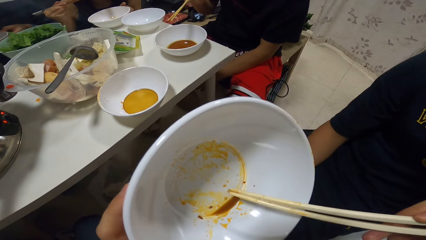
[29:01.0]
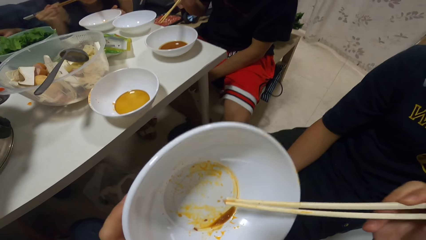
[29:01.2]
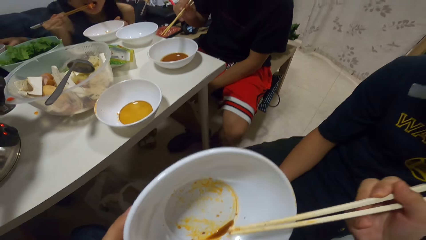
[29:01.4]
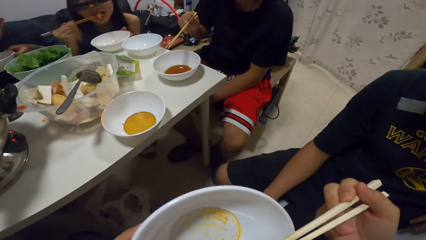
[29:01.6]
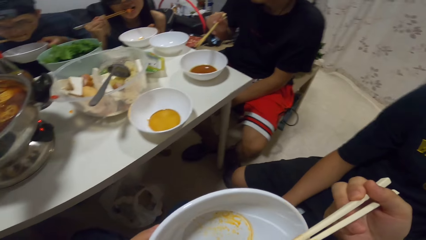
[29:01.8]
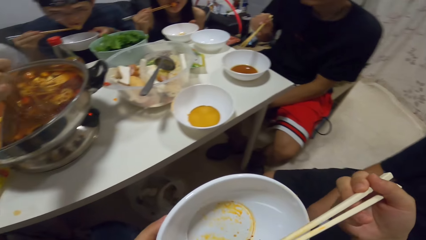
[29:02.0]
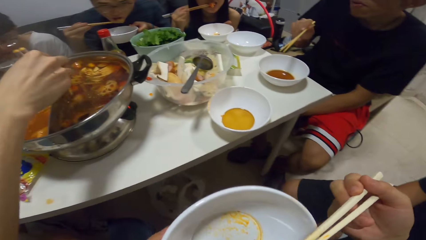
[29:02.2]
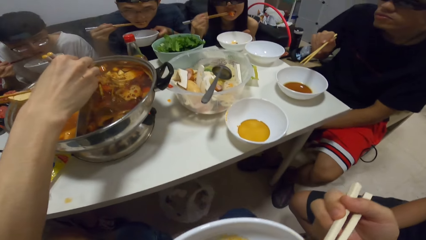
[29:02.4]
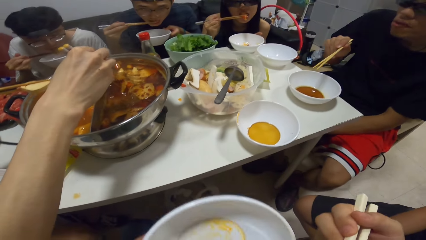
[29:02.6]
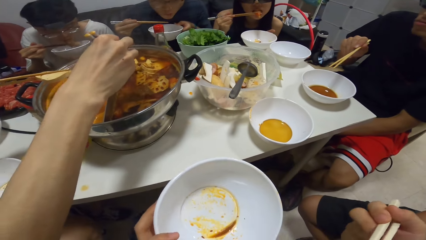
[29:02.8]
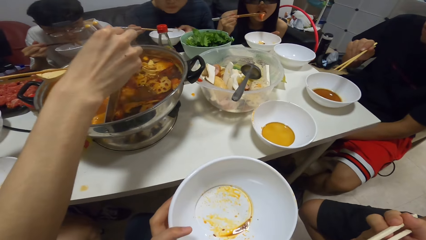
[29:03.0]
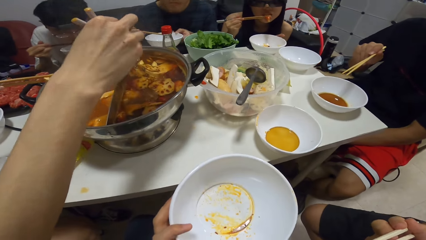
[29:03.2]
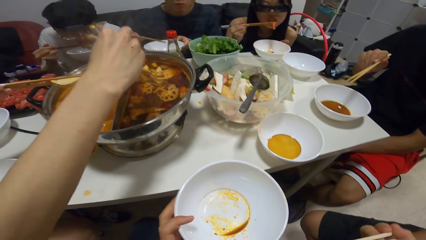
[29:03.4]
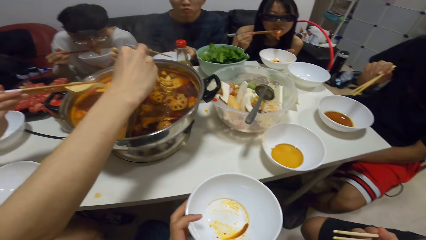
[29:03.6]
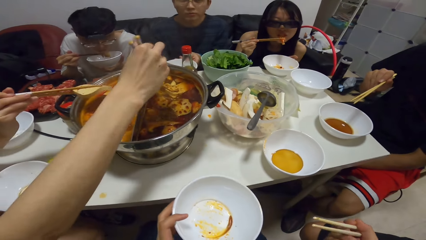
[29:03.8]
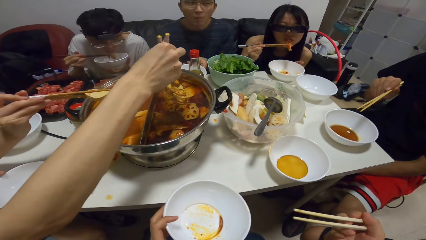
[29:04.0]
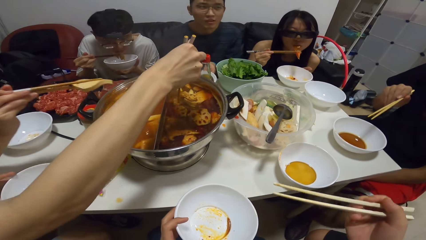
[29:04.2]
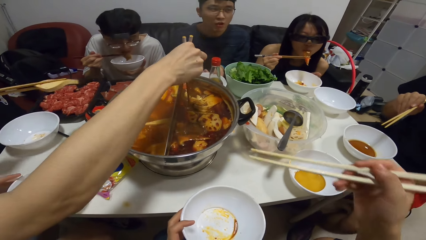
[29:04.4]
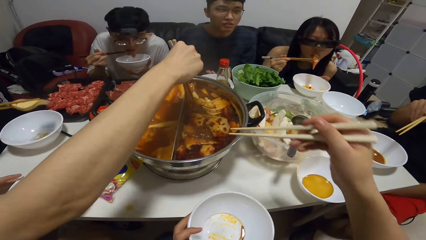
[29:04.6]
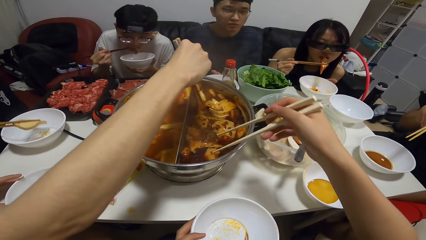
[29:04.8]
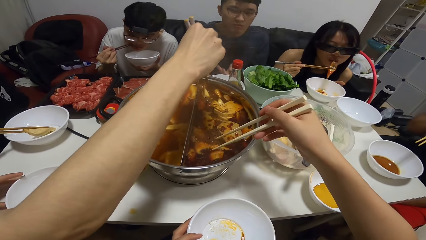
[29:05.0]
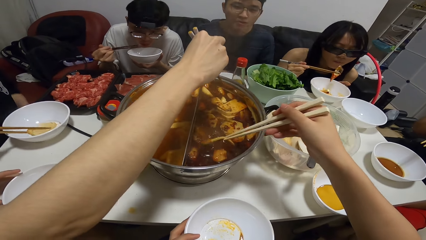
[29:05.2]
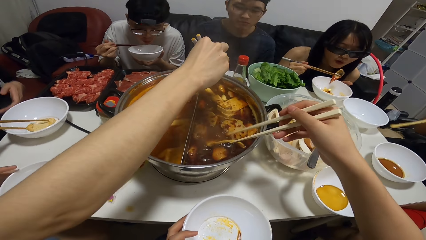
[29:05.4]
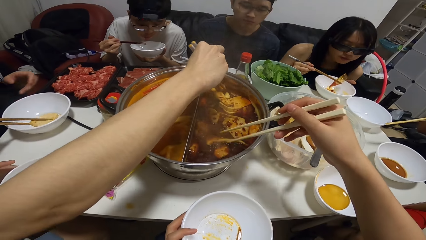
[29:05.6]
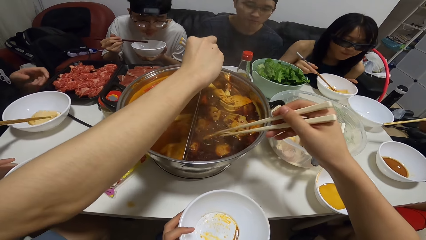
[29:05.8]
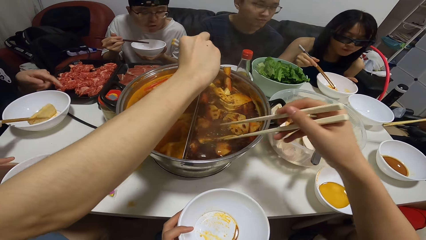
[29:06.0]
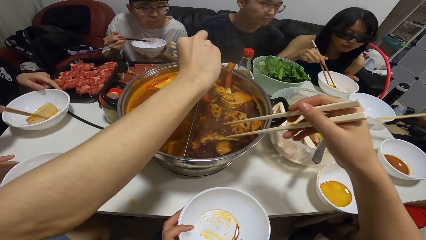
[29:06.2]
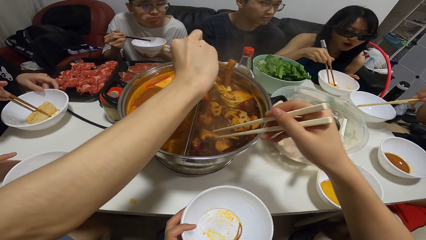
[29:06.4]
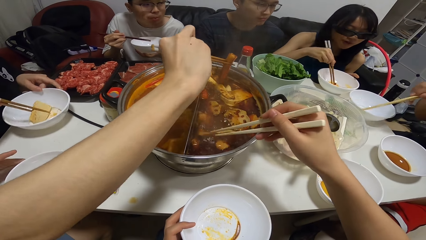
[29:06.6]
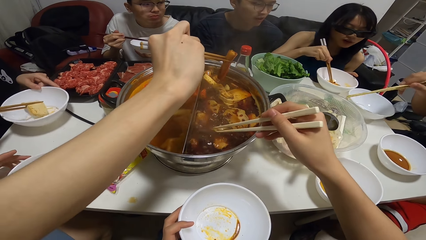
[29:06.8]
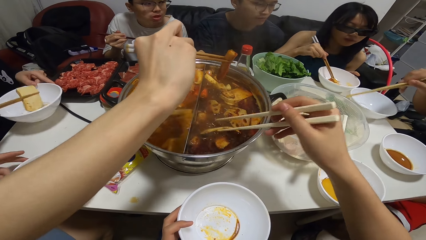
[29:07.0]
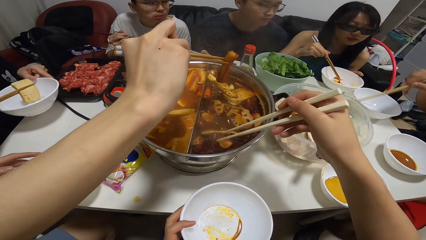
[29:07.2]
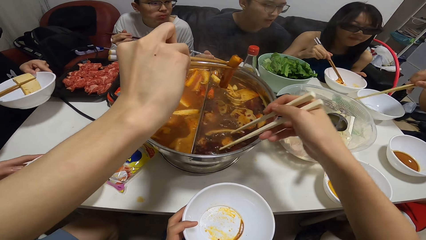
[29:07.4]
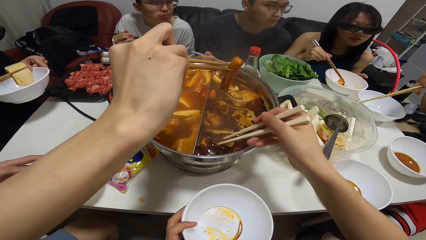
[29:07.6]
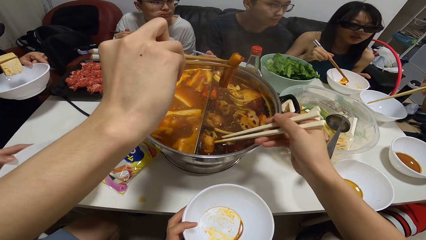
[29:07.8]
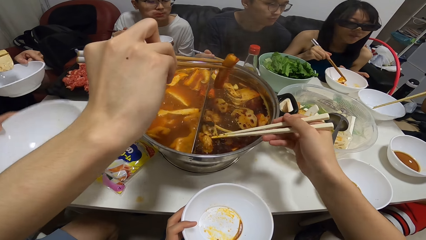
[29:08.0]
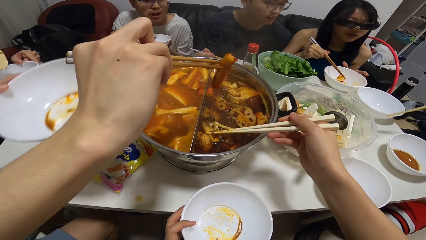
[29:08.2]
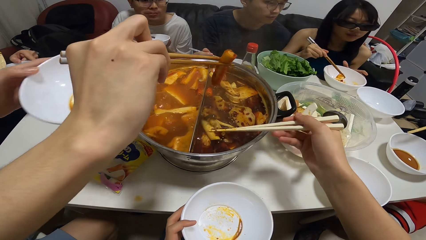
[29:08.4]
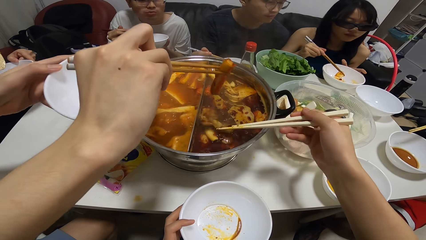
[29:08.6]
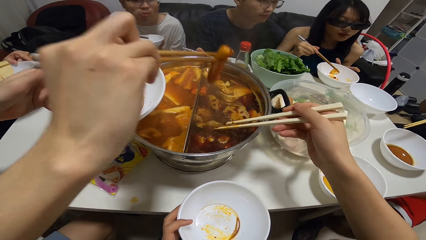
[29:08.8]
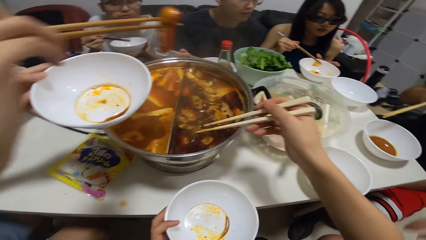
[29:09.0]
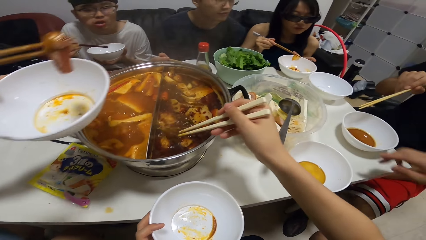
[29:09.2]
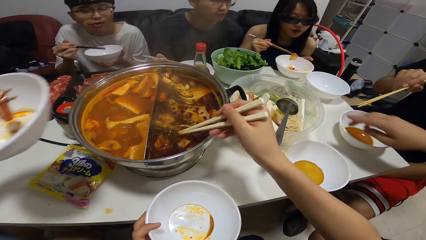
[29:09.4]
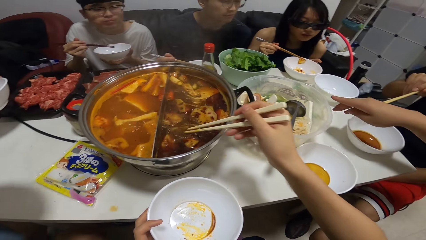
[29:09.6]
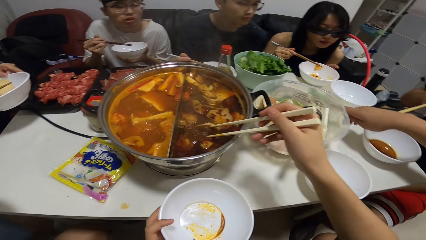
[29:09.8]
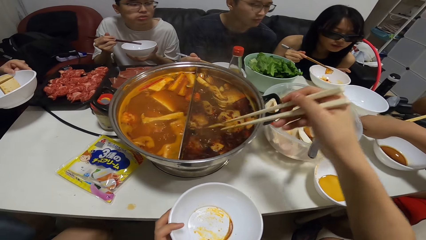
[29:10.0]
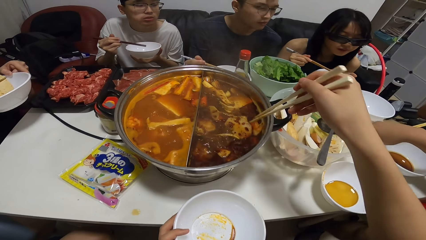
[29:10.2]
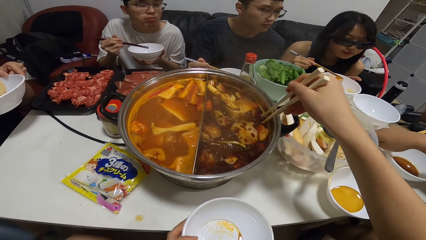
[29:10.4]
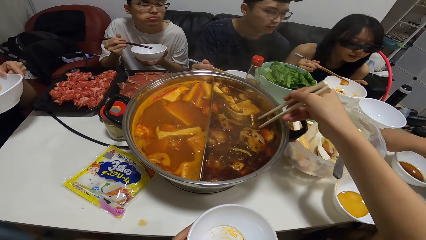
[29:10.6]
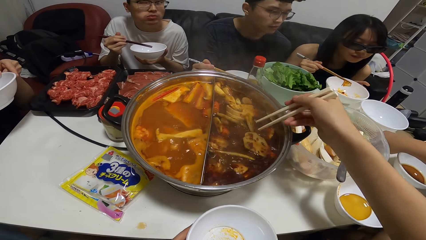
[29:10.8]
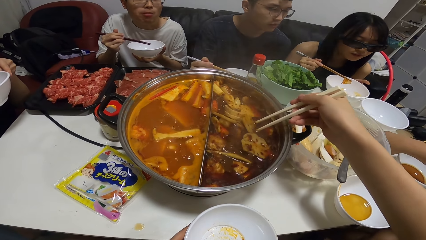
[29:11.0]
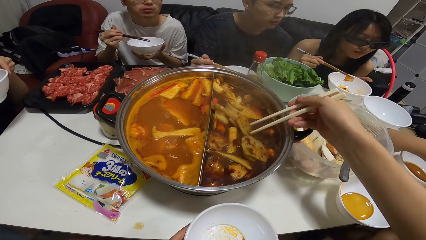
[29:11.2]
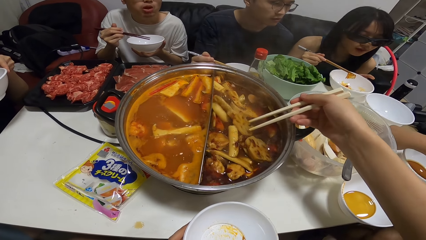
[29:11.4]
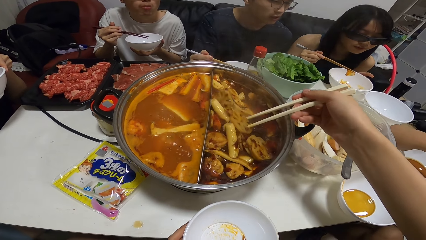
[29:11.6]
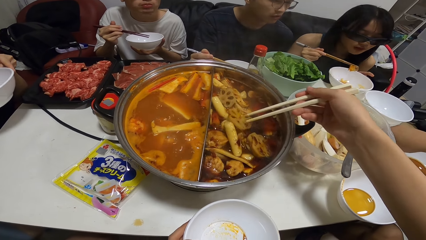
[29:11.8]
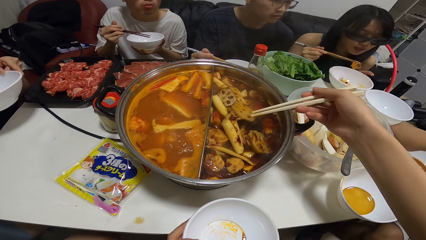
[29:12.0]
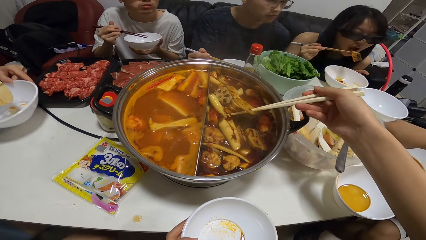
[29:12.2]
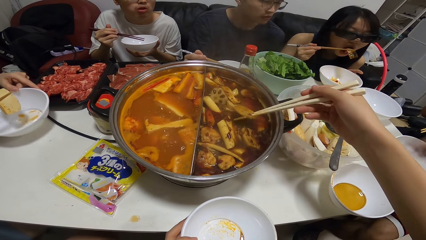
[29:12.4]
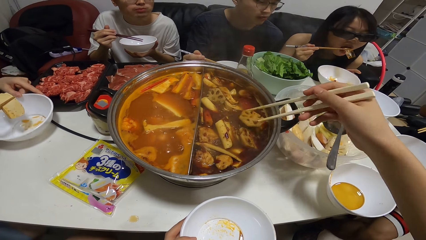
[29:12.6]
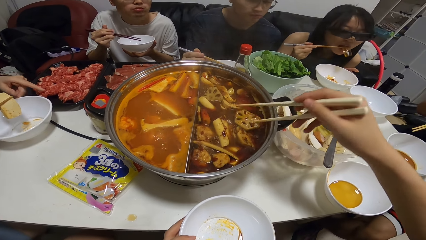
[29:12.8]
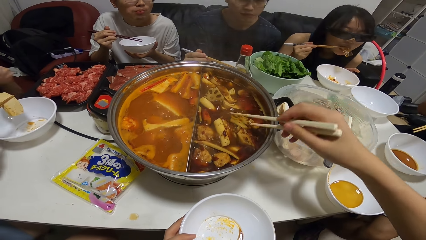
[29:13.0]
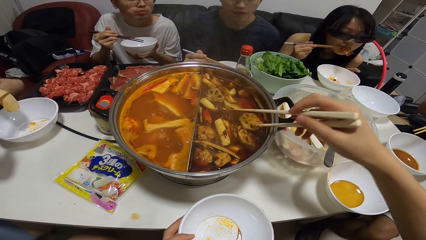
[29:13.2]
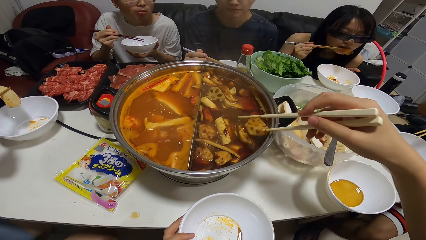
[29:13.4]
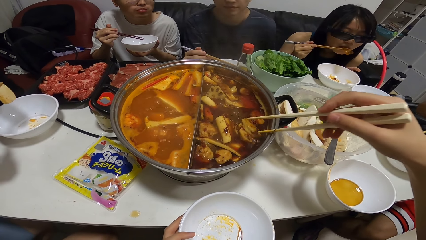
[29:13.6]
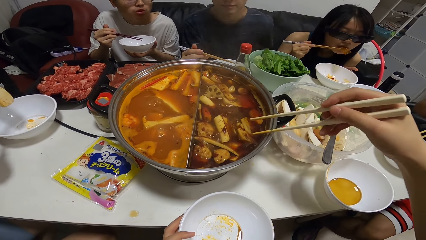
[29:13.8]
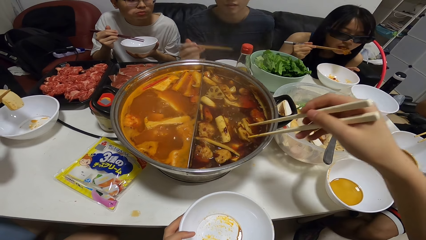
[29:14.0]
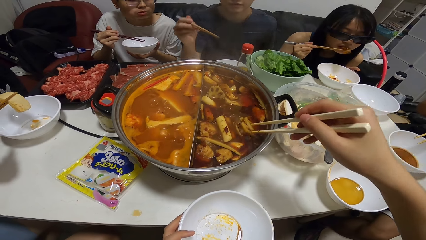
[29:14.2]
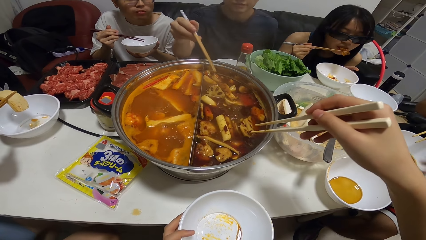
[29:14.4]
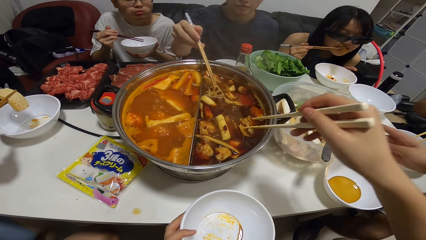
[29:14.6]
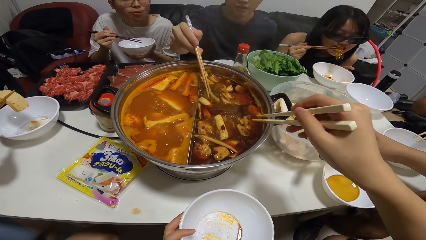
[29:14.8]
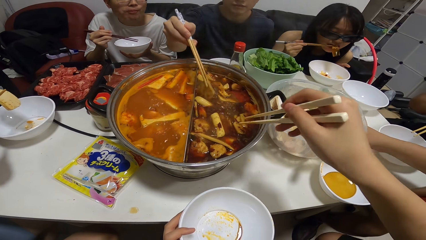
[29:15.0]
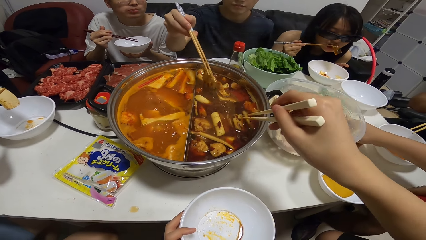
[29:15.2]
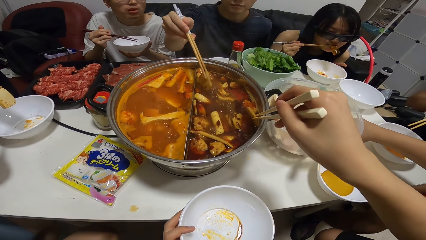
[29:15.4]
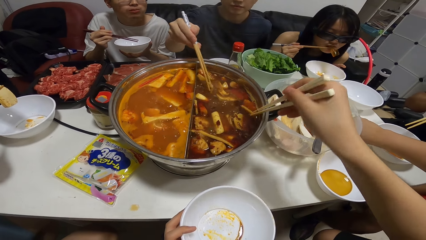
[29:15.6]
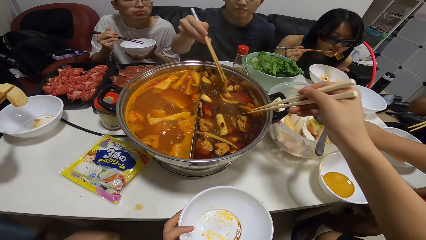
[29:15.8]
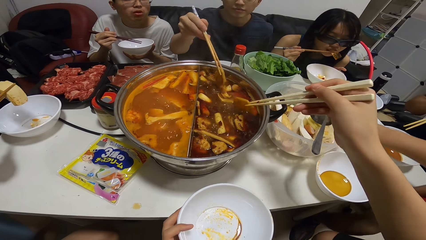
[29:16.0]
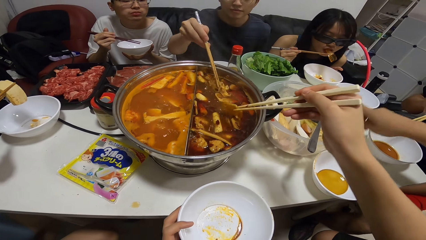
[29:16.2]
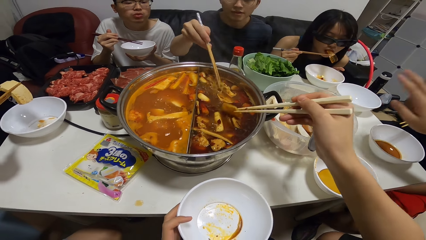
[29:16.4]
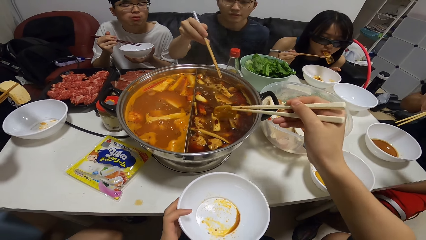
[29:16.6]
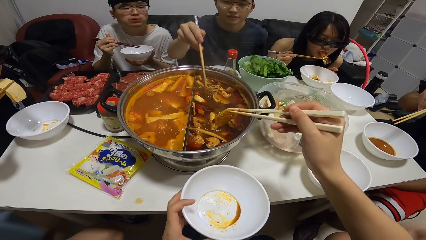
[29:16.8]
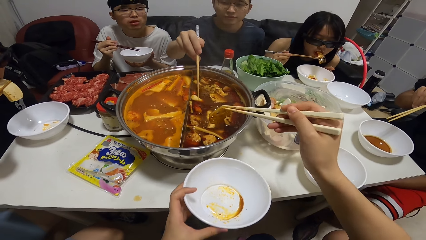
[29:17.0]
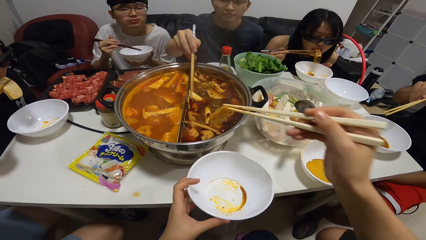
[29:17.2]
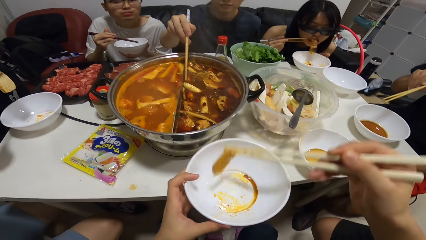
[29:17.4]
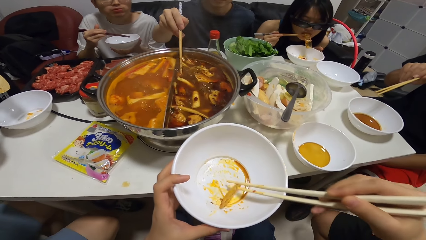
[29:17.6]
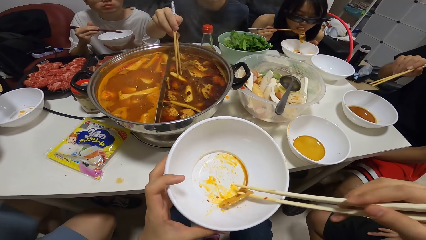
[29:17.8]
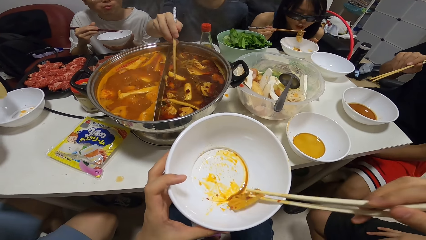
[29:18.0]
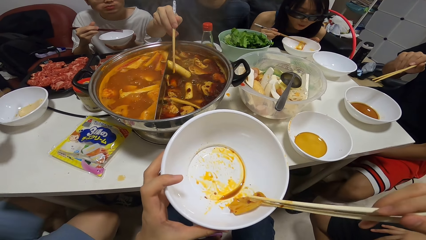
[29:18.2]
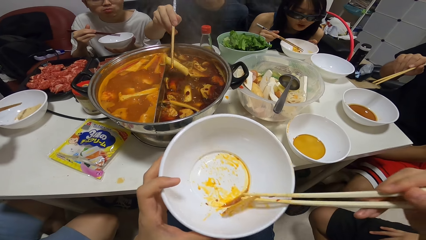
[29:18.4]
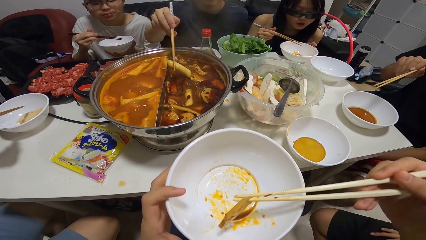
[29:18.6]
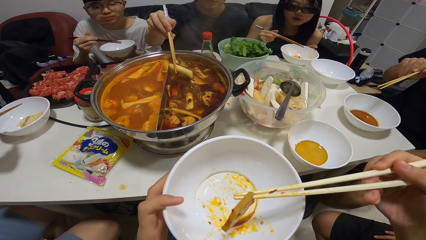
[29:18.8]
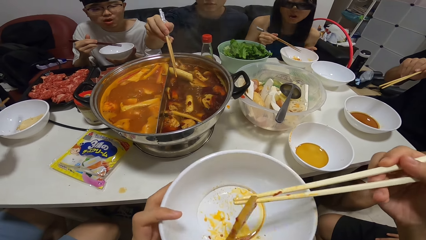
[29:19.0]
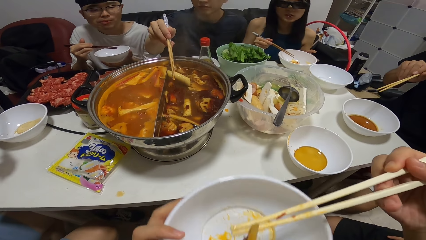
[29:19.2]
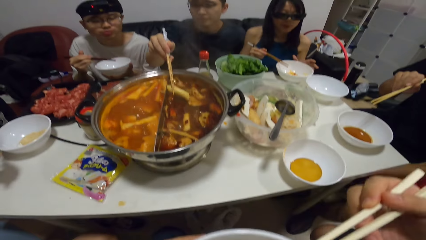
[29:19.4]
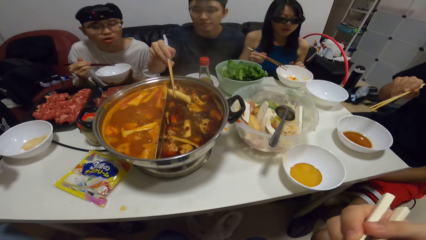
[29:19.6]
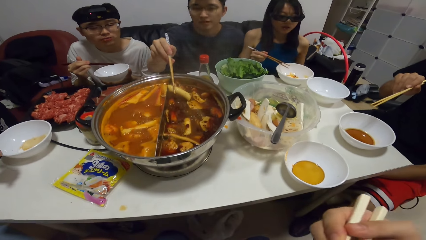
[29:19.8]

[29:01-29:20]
The camera wearer holds the plates. A woman picks food from the pot with the chopsticks in her right hand. A man drops the bowl in his left hand on the table. The camera wearer picks the food. Another woman picks food from the pot with the chopsticks in her right hand, and picks up the bowl on the table with her left hand. The first woman eats the food with the chopsticks in her right hand. The camera wearer picks food from the pot with the chopsticks in her right hand. She puts the food in the plate. The man picks food from the pot with the chopsticks in his right hand. The camera wearer eats the food with the chopsticks in her right hand.
